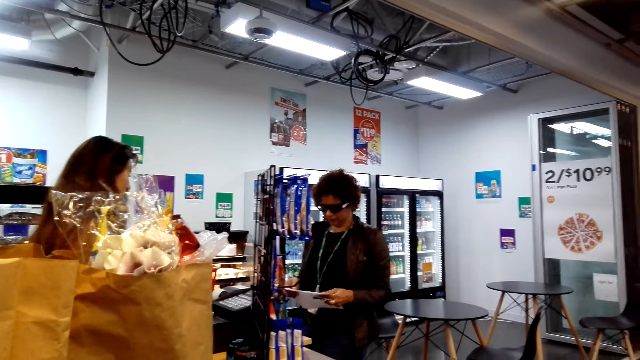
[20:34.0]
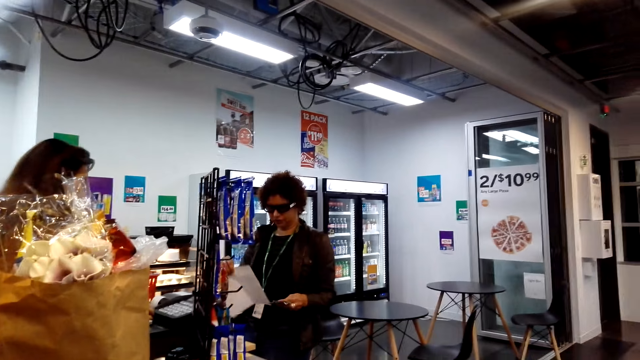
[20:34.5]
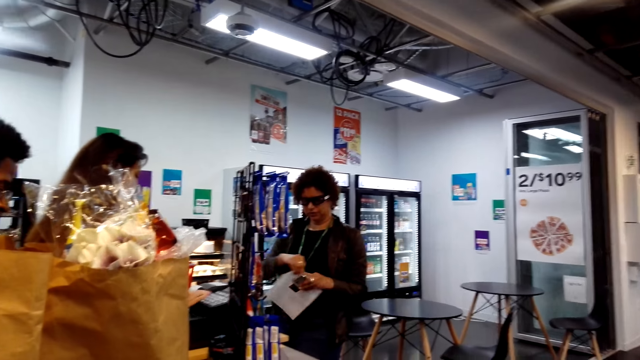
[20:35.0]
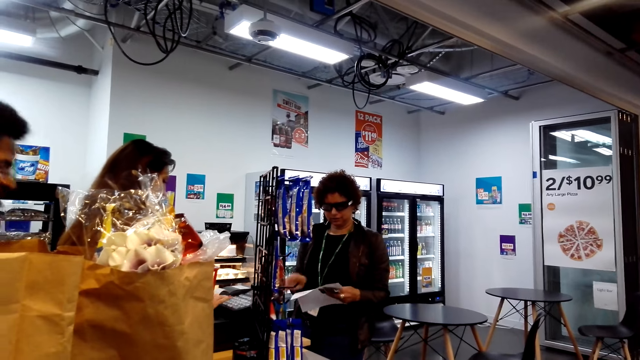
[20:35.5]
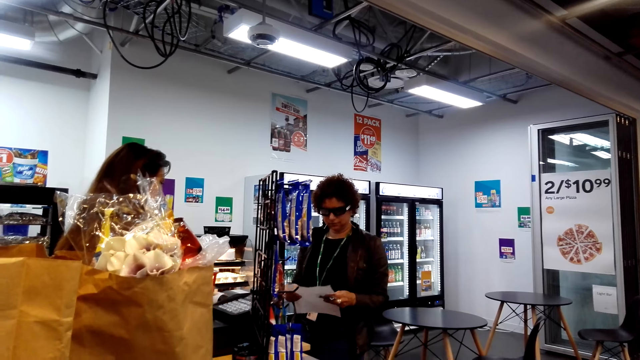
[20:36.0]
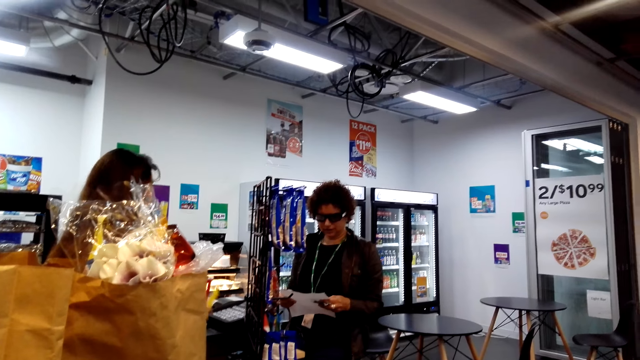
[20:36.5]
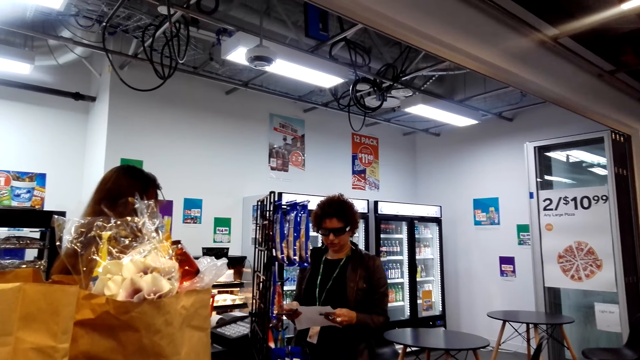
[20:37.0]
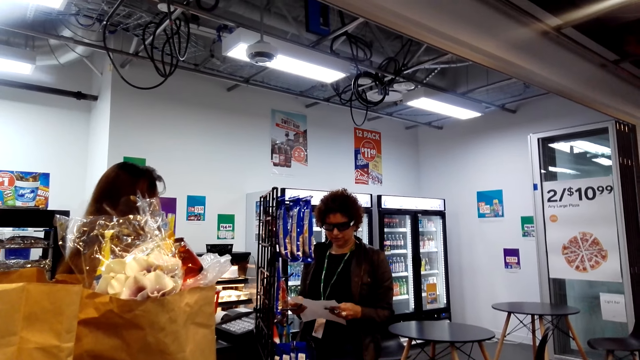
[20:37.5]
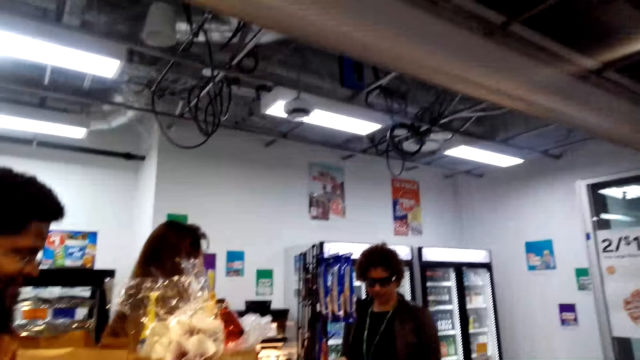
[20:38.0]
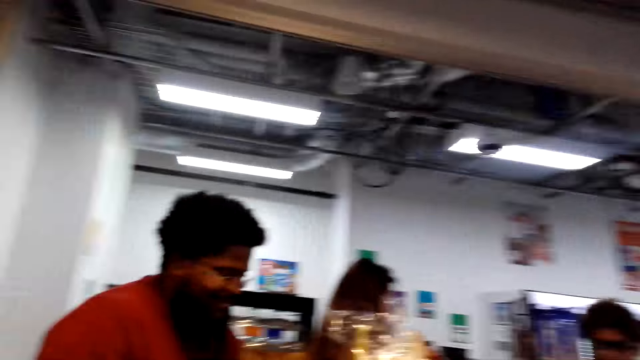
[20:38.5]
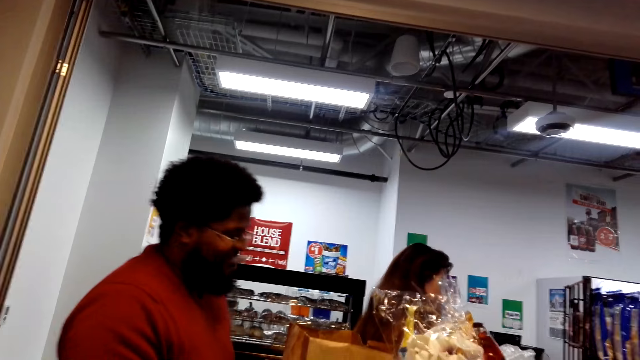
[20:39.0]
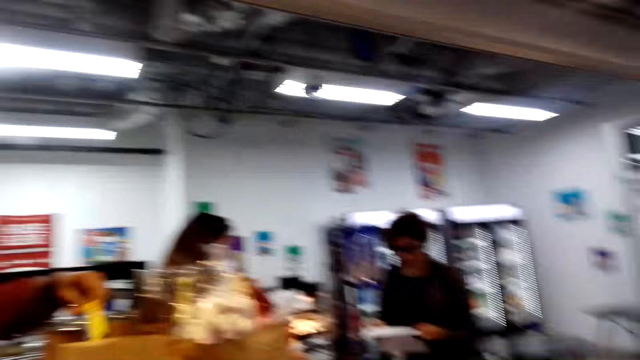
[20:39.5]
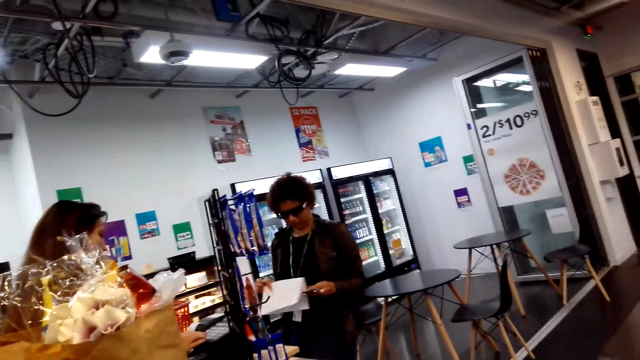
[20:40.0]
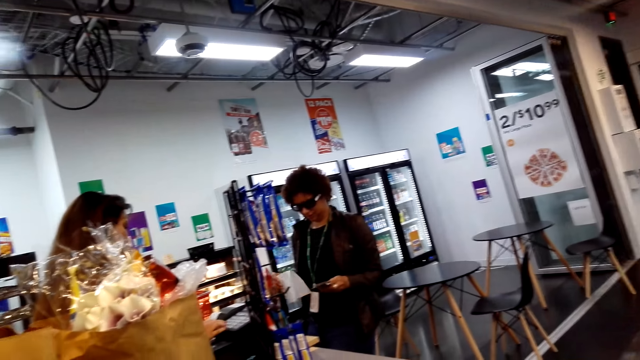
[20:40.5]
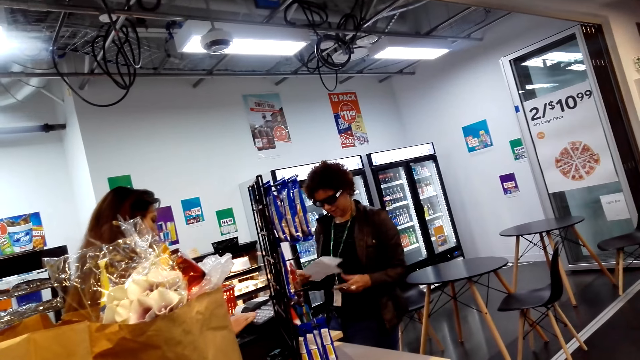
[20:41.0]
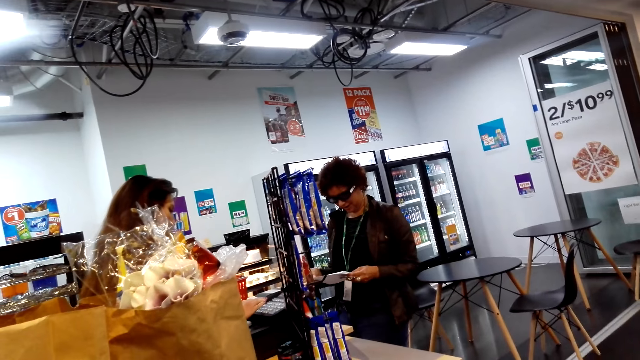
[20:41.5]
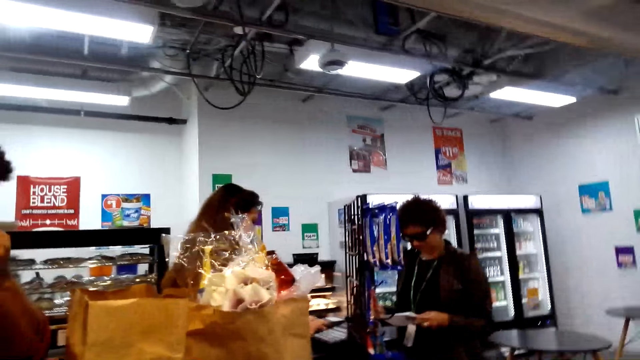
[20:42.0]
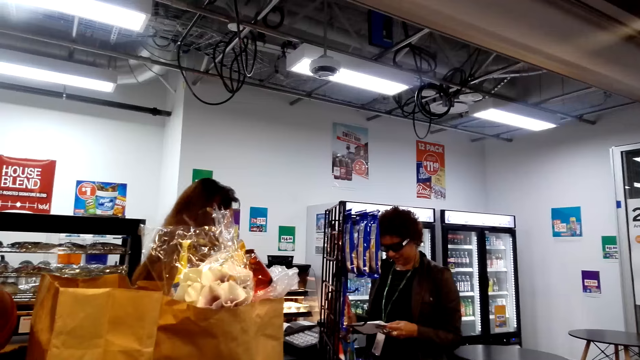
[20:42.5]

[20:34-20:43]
A cashier presses on the billing machine.

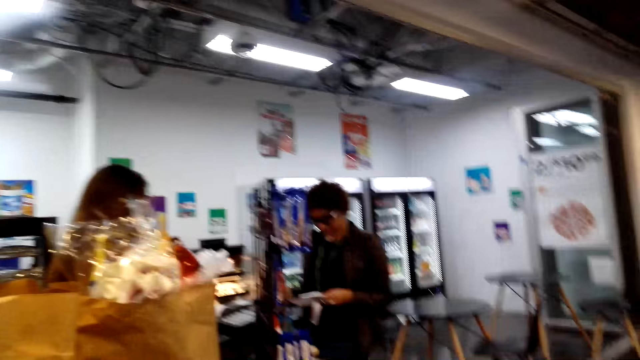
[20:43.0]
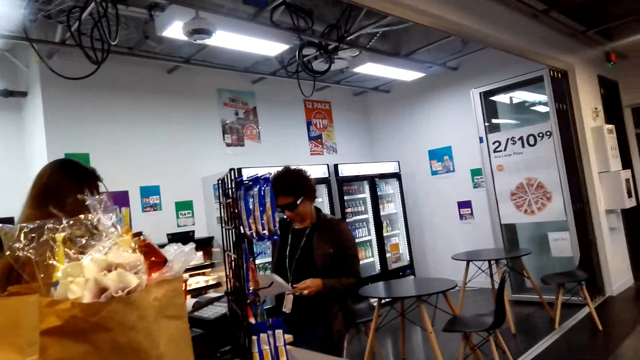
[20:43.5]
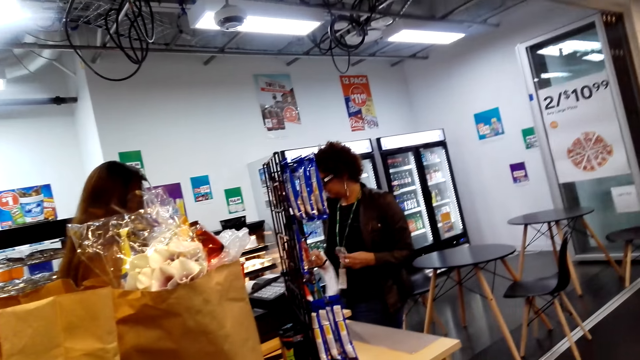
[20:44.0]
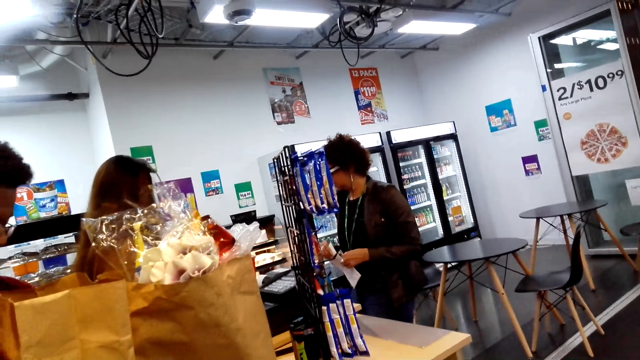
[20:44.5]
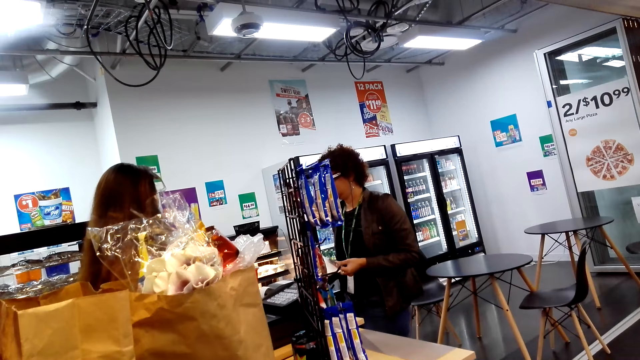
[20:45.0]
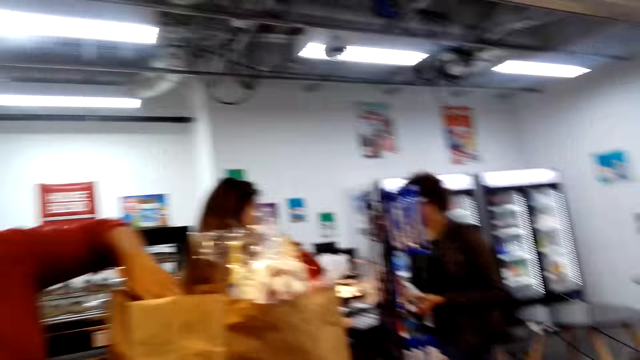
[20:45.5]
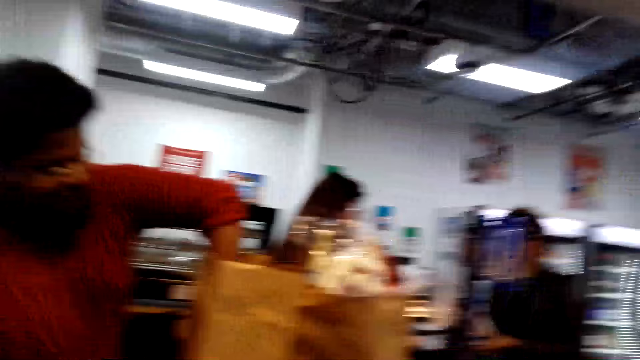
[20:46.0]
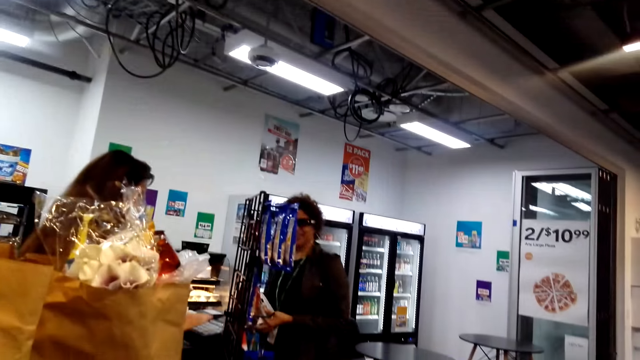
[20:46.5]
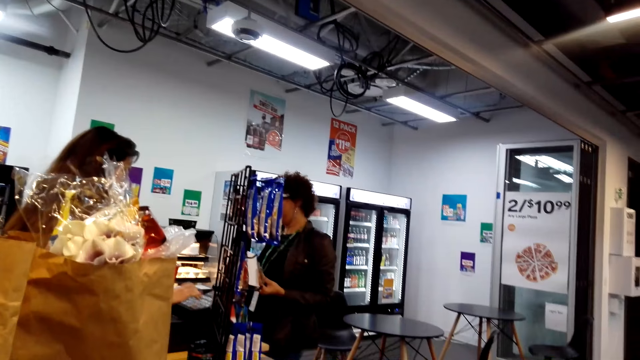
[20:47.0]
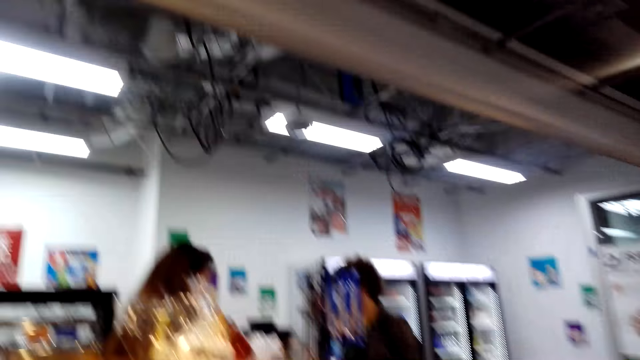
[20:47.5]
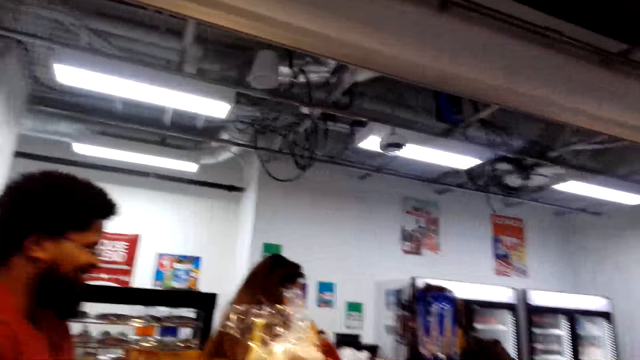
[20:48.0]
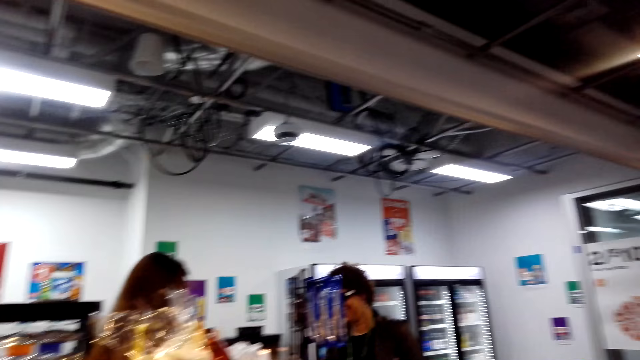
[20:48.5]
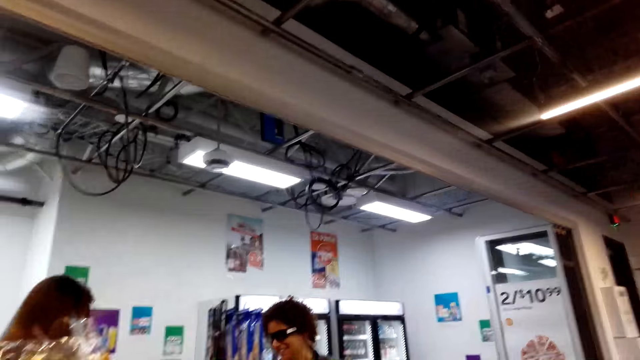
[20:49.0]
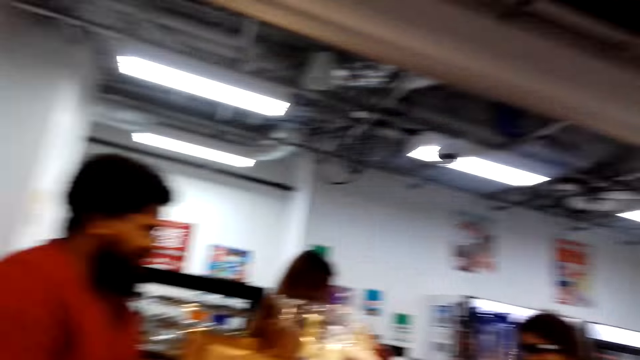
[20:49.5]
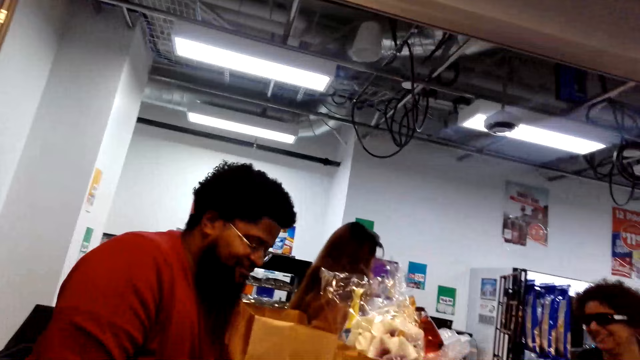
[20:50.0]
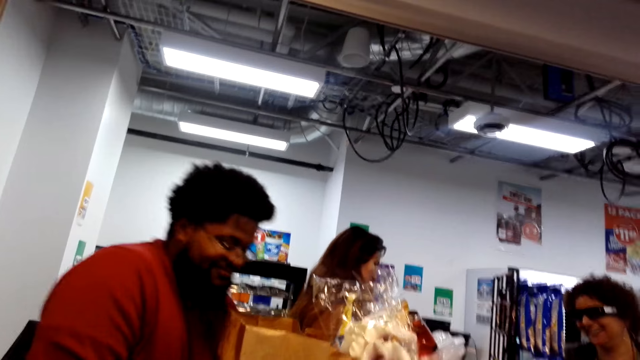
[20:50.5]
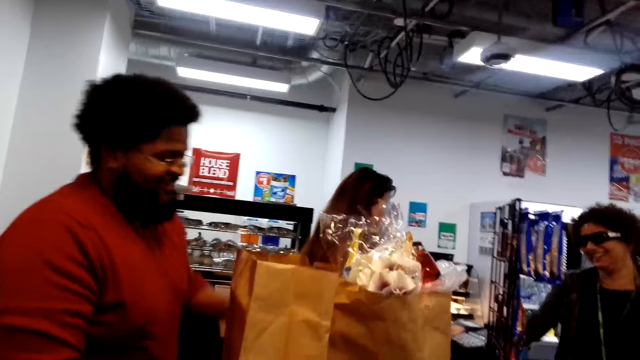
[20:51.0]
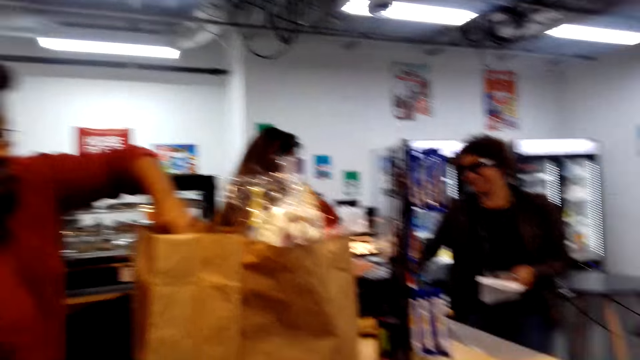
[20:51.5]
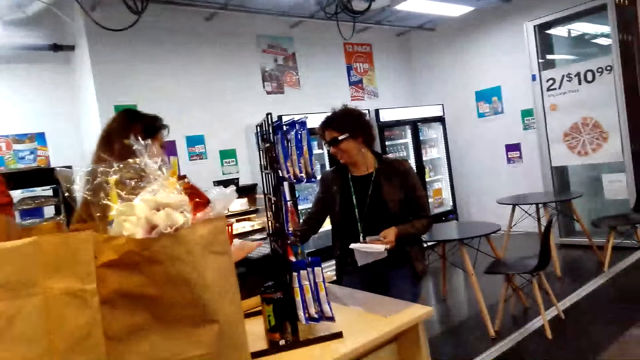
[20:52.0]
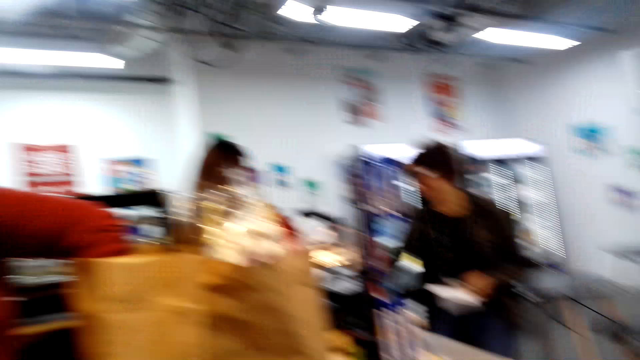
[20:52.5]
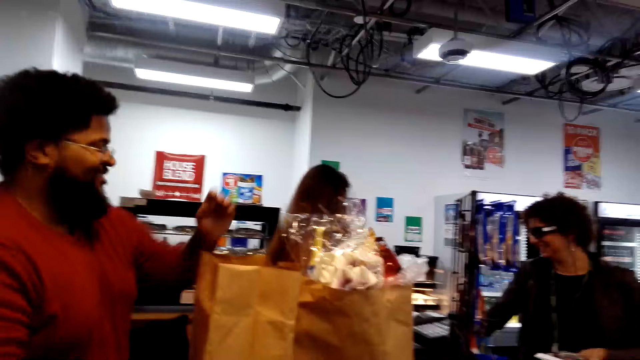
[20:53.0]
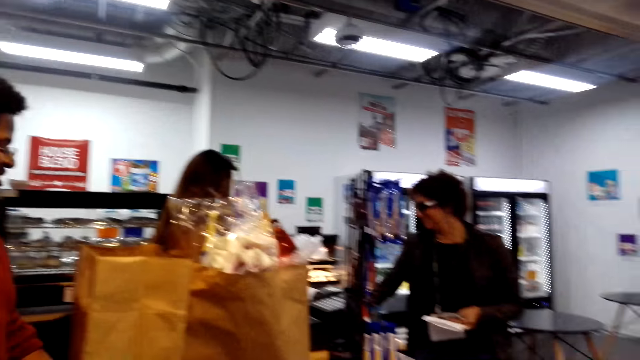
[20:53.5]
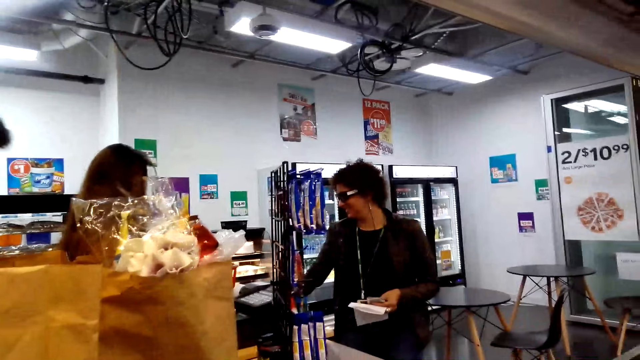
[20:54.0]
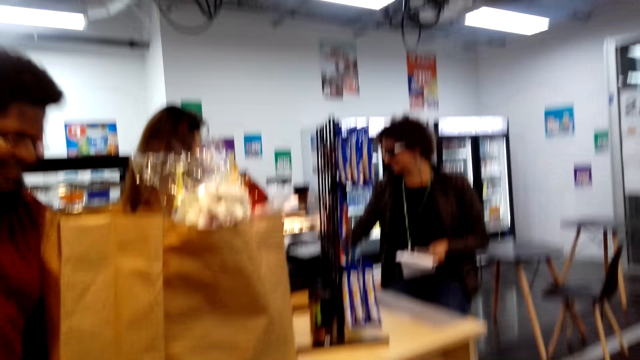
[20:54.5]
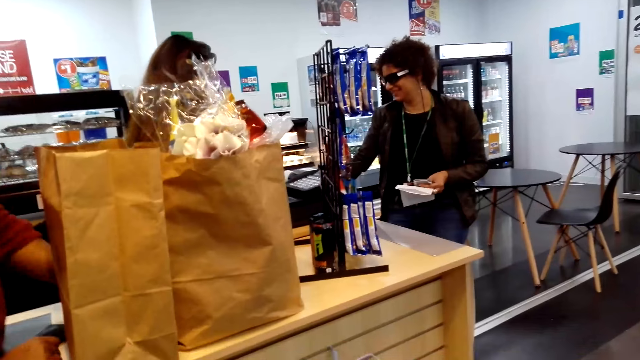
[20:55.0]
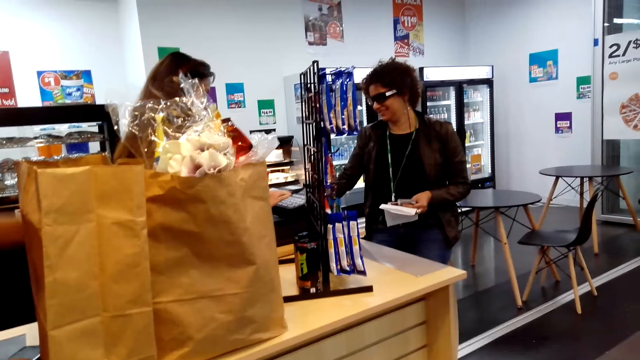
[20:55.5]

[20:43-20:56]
A man puts the can in the brown paper bag. The man puts the box in the brown paper bag.
